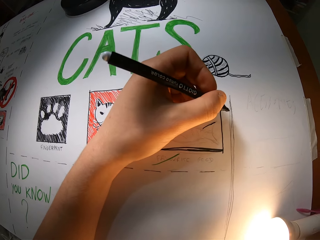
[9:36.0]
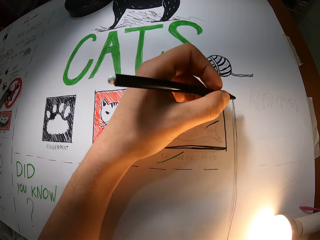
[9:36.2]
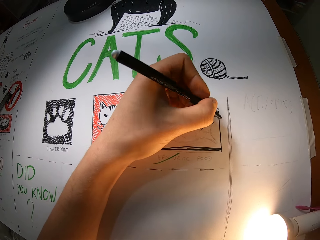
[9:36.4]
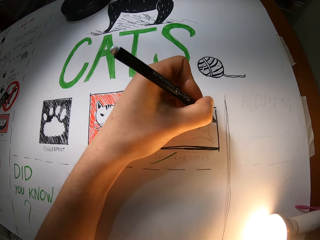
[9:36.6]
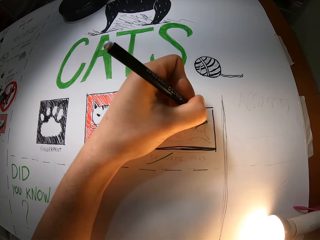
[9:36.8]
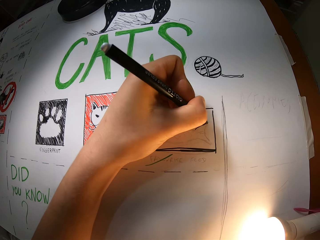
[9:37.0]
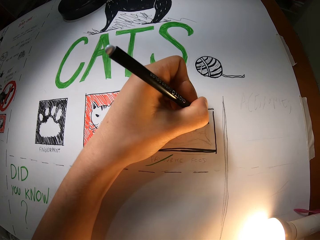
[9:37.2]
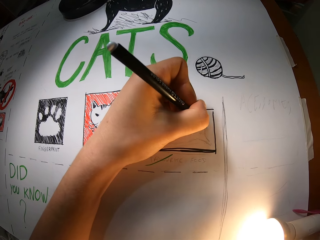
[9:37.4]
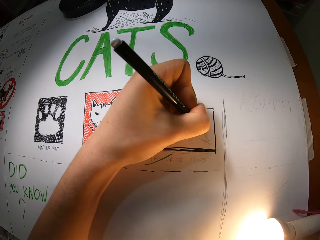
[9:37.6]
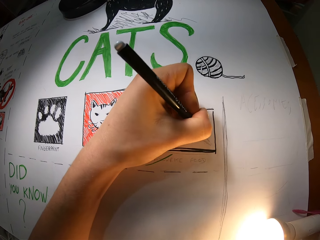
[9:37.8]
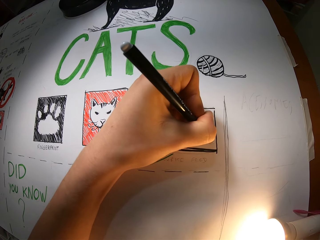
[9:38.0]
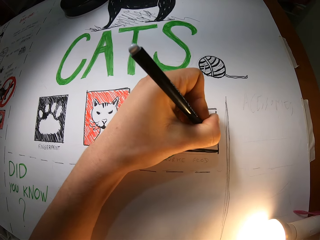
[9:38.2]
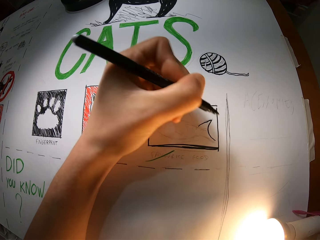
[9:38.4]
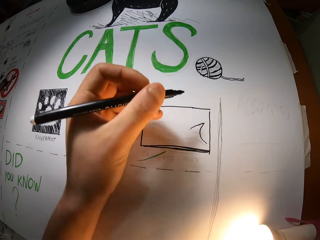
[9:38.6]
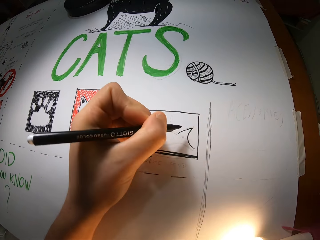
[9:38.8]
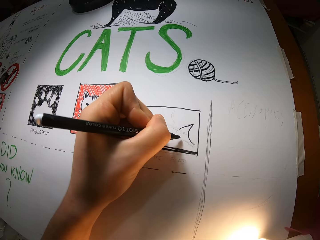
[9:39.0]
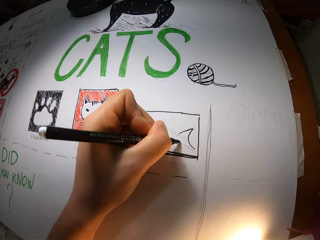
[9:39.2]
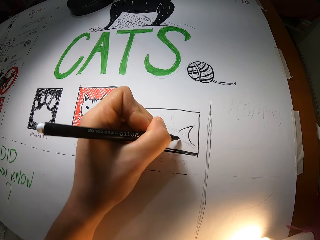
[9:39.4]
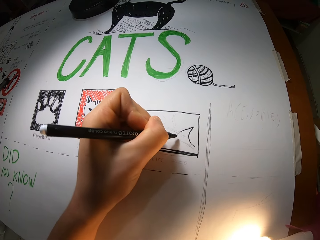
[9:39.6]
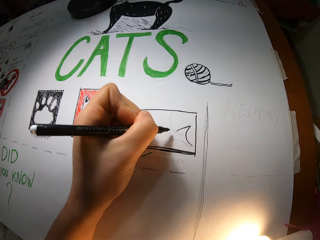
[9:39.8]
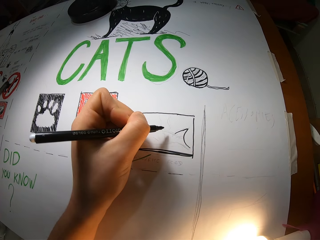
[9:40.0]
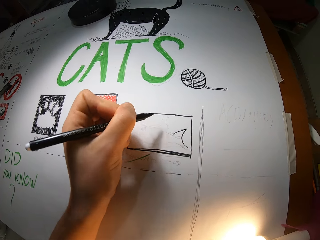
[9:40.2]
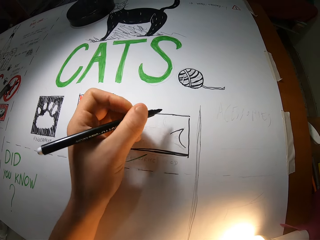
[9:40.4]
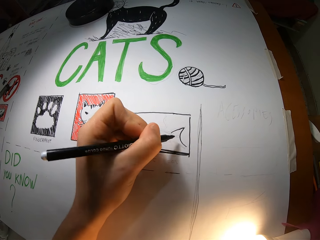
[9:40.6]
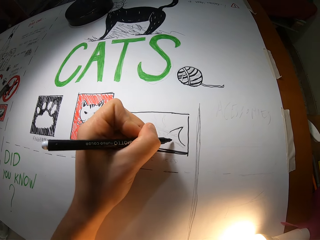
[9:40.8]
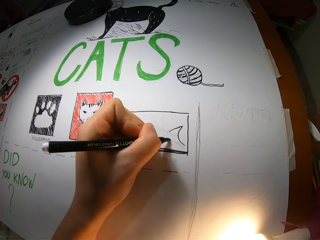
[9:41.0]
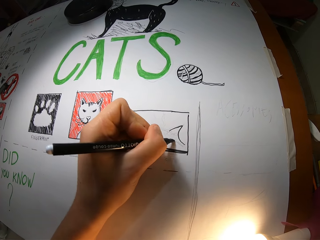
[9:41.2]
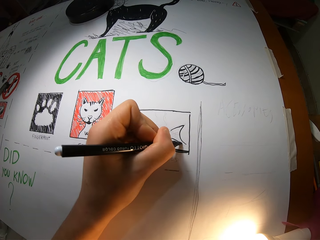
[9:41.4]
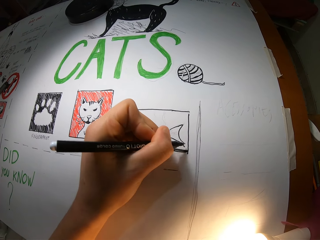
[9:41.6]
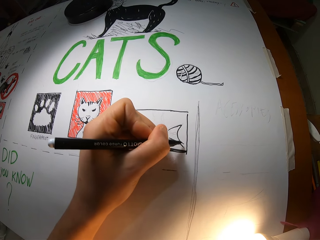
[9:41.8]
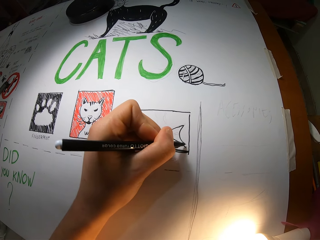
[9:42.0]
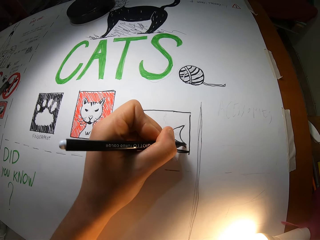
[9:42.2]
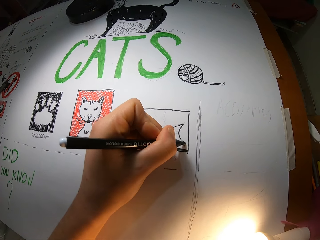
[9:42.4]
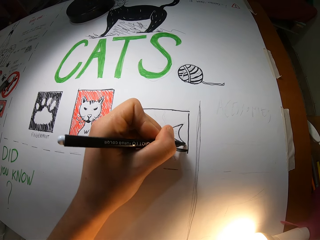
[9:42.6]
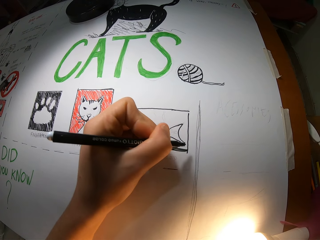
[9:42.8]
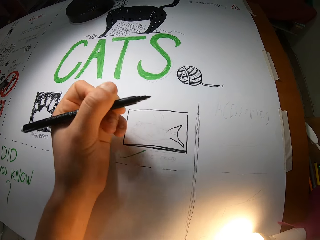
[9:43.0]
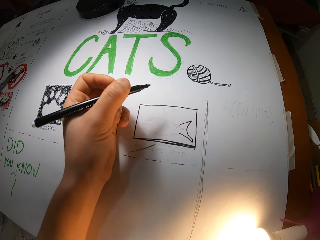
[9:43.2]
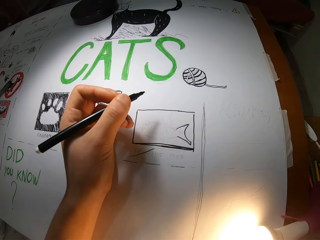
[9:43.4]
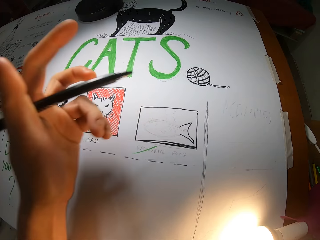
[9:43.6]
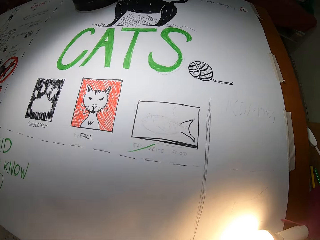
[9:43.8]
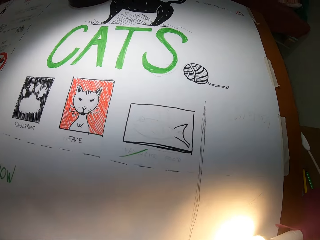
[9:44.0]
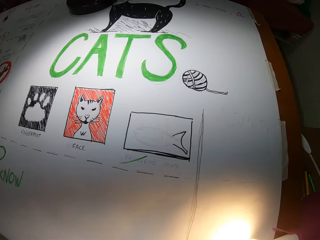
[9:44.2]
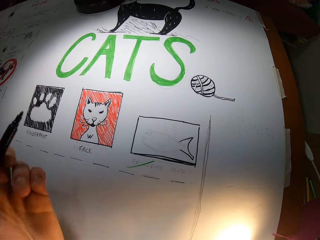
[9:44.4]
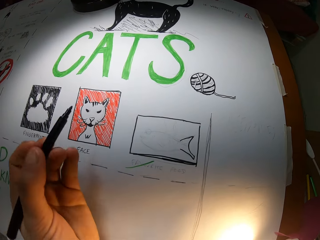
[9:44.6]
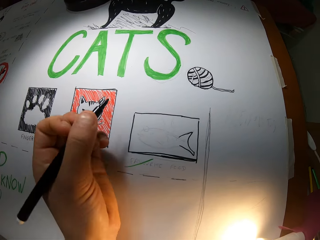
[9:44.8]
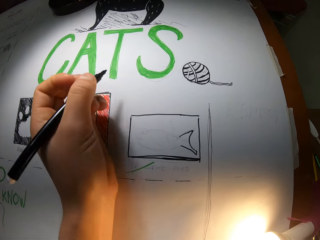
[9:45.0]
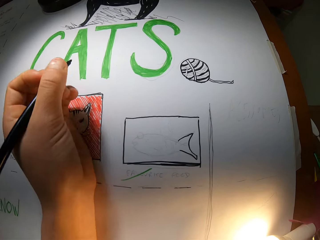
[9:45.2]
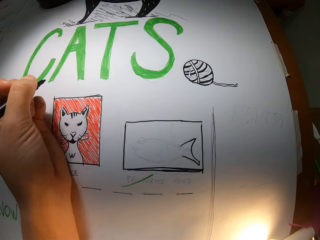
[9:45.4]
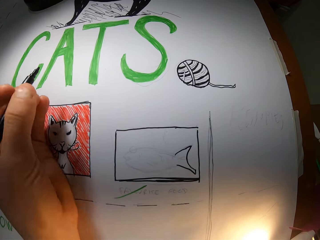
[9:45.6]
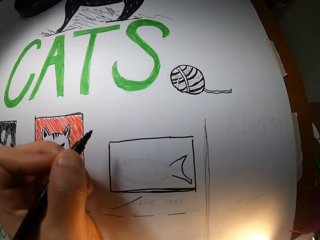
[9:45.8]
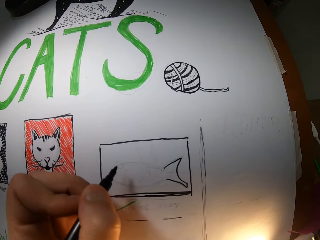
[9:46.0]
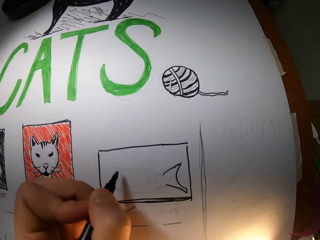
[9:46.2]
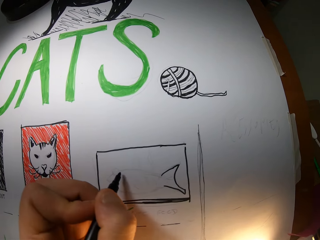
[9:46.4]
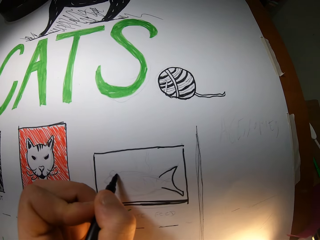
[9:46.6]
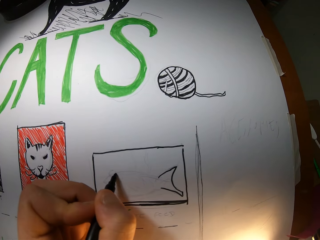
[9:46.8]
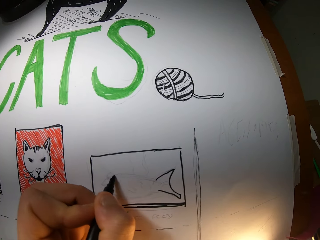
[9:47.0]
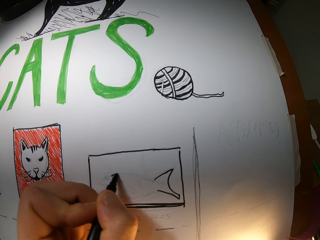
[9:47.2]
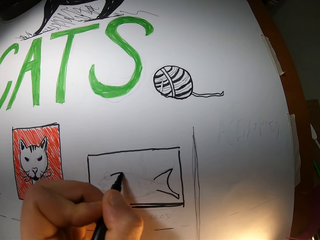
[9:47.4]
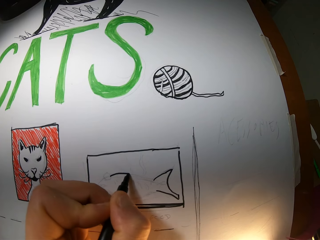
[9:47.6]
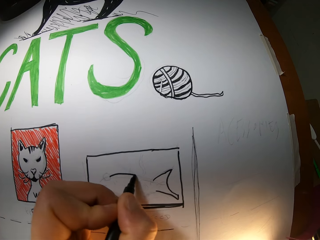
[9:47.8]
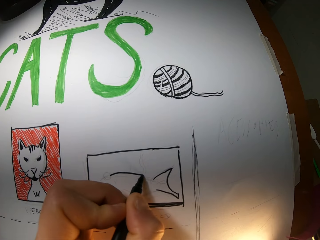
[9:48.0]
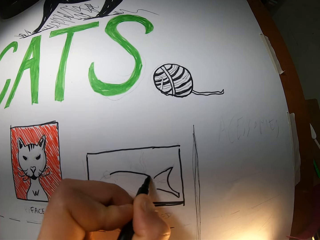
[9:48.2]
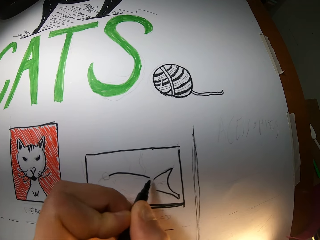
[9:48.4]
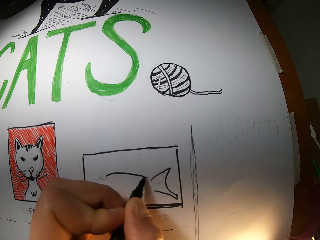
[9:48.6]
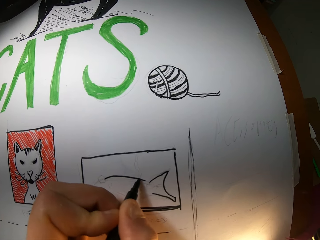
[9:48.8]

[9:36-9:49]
The camera wearer draws the sketching. She draws the sketching again. She adjusts her camera with her left hand. She holds the pen in the left hand. She draws on the cardboard with the marker in her left hand.

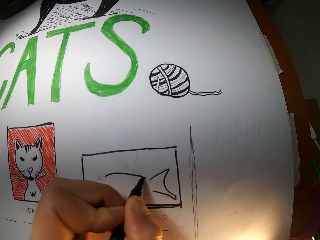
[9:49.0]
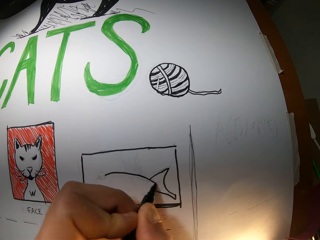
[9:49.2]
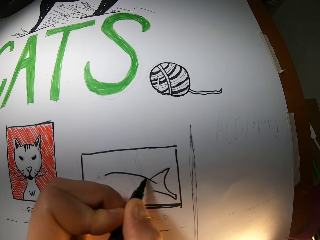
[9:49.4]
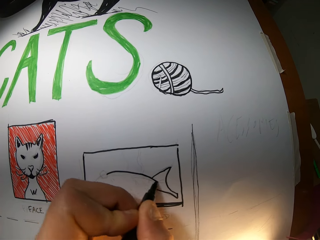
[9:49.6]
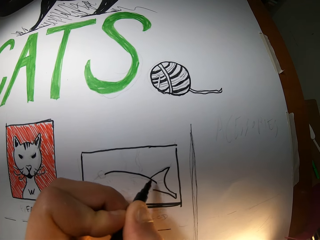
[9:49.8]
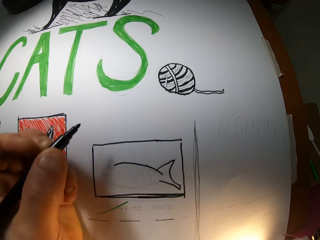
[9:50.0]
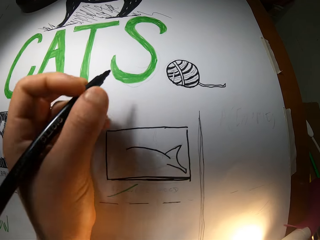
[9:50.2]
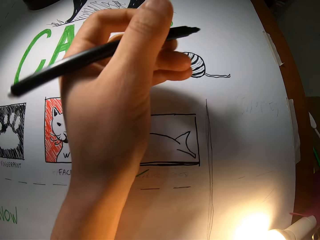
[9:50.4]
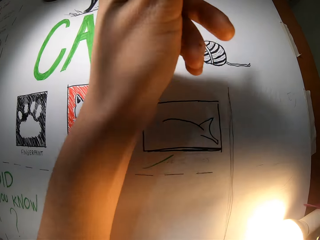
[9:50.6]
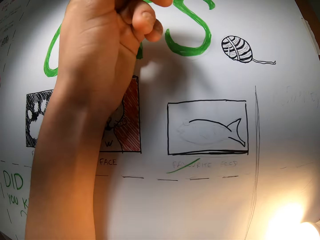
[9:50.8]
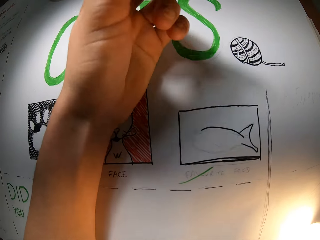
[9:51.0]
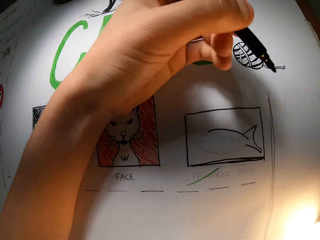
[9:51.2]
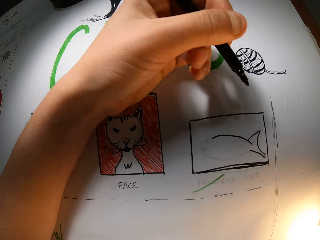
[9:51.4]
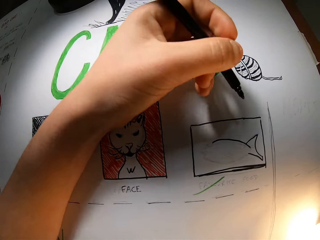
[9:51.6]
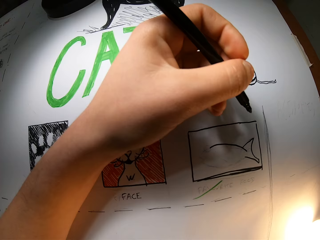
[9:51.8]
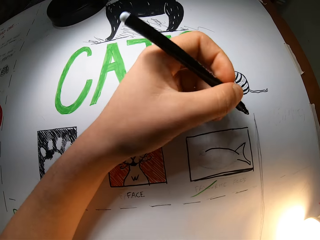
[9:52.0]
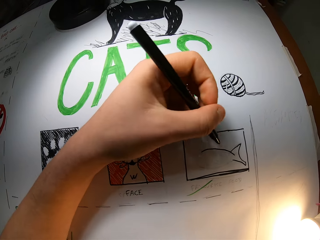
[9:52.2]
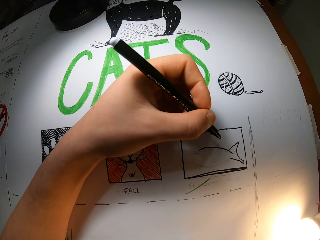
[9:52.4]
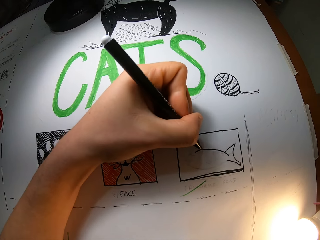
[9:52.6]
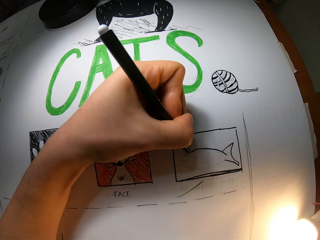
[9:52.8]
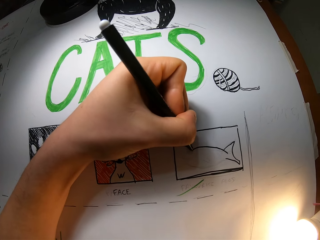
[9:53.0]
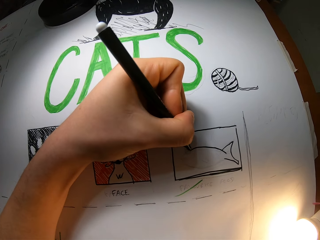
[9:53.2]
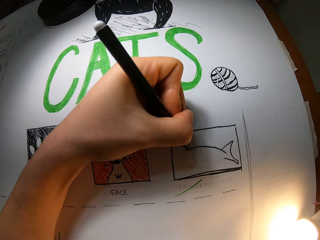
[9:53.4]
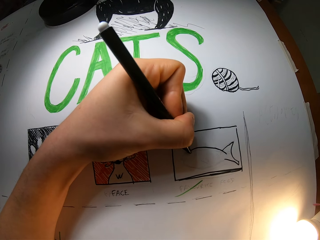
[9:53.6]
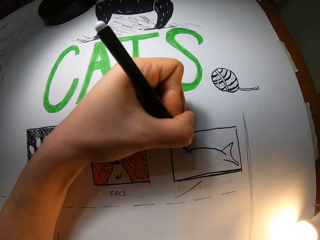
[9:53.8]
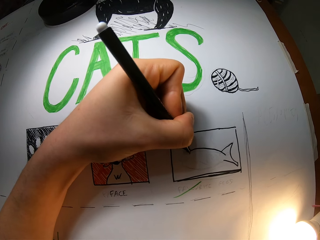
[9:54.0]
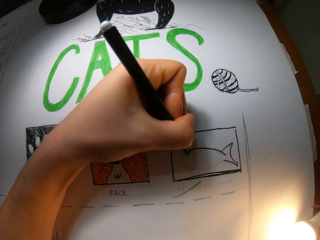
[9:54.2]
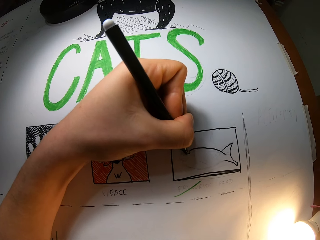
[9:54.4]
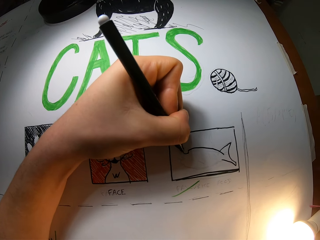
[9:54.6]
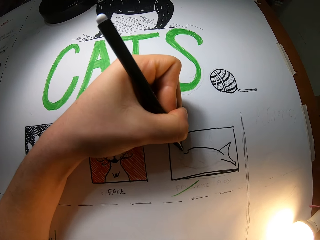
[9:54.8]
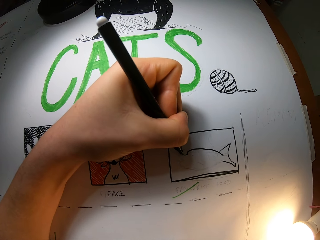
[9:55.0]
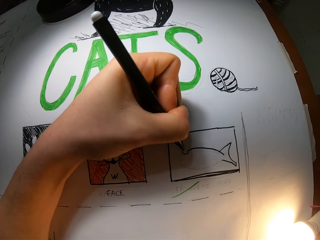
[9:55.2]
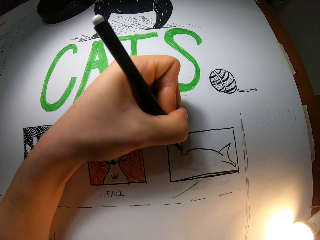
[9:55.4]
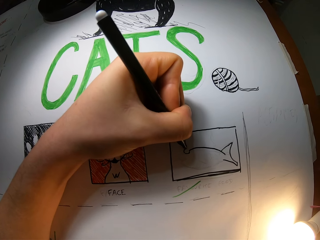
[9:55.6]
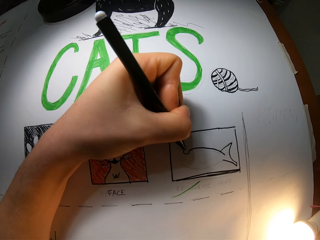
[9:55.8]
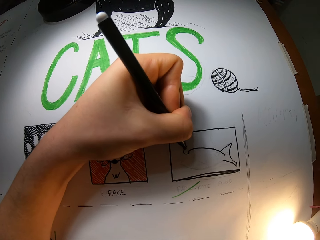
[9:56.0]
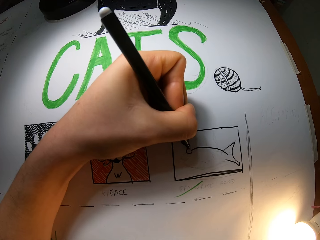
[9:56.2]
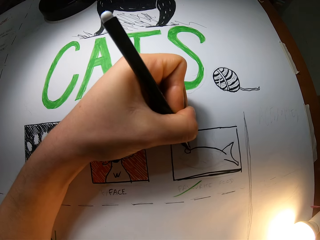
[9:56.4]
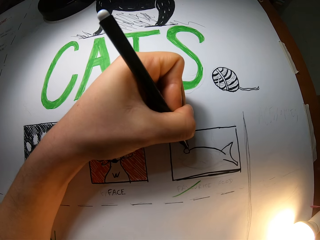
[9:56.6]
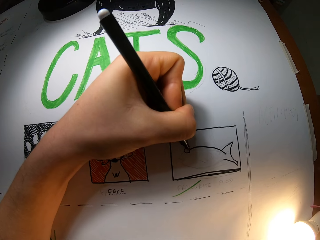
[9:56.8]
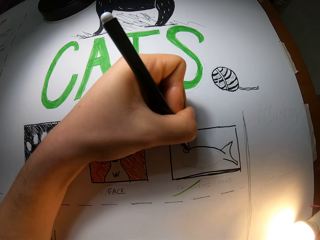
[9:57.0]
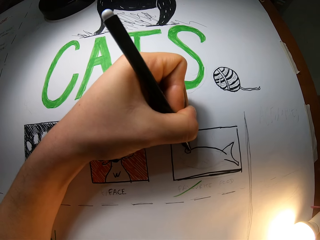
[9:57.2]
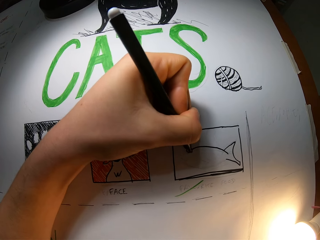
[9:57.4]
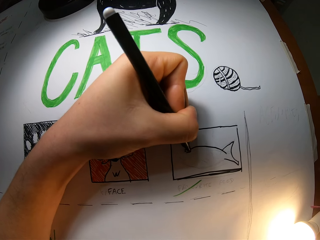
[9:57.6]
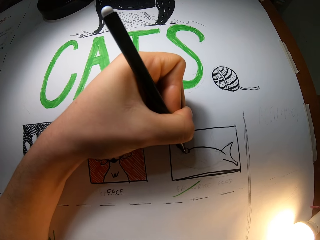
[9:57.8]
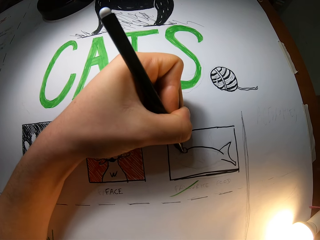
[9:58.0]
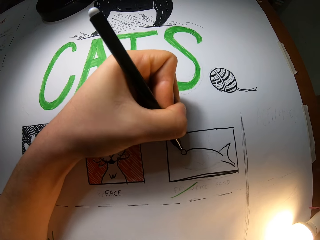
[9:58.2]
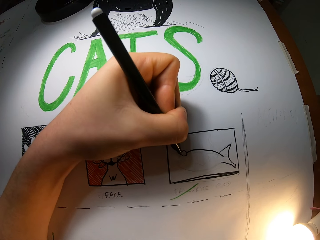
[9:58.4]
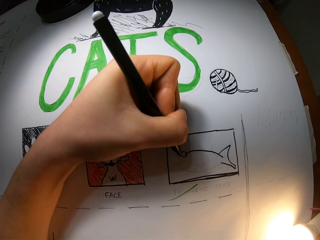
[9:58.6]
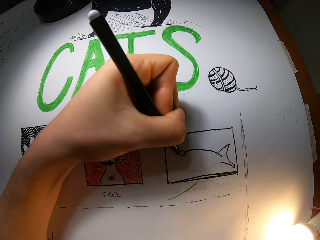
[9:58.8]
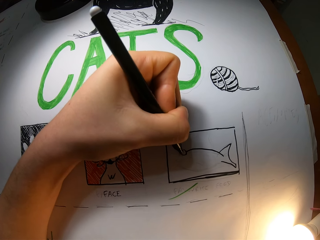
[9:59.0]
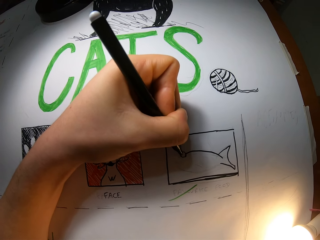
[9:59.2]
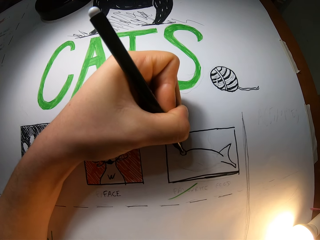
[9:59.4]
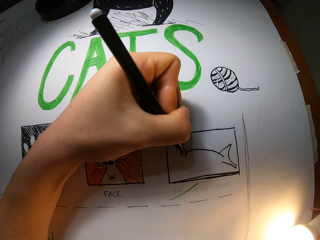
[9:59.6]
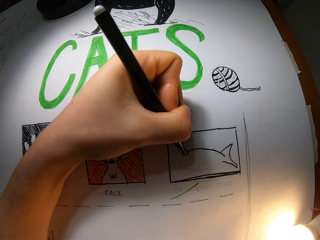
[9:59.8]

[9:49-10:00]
The camera wearer draws the sketching. They draw the sketching repeatedly.
